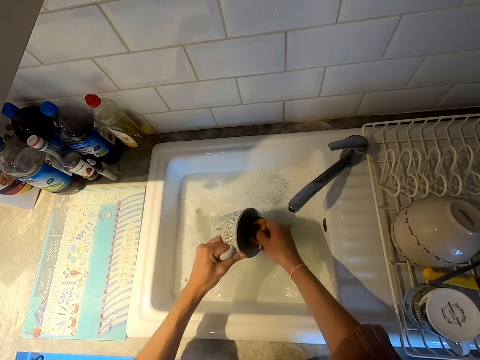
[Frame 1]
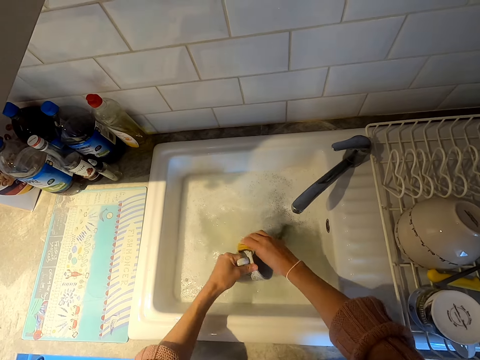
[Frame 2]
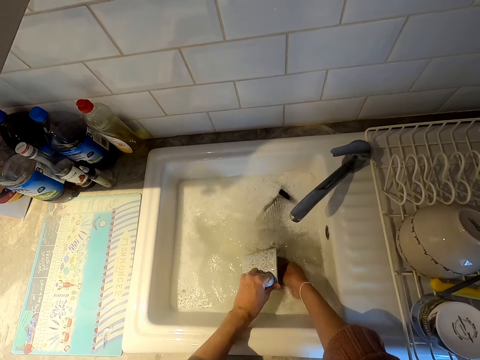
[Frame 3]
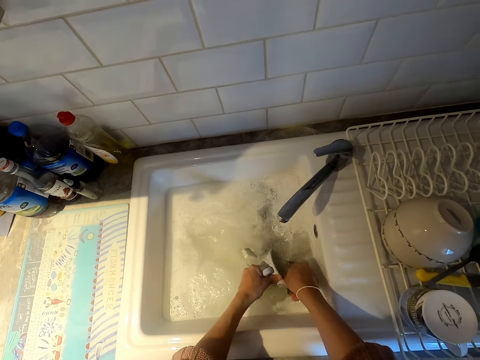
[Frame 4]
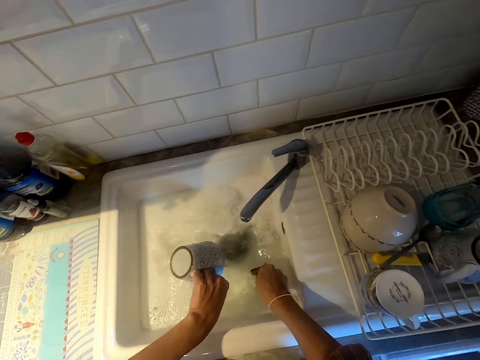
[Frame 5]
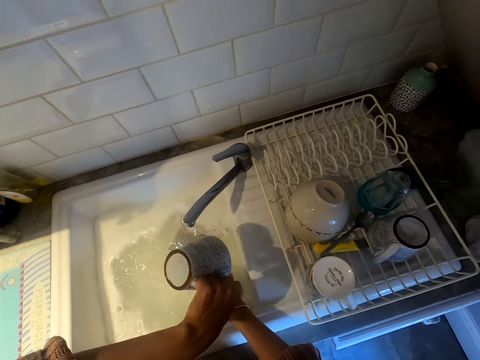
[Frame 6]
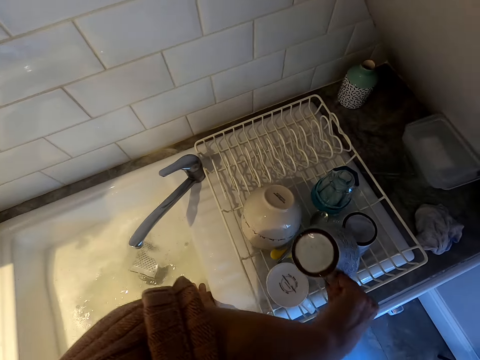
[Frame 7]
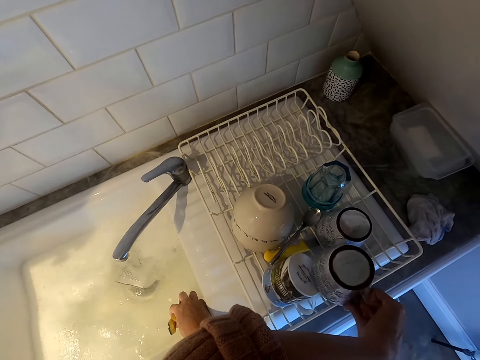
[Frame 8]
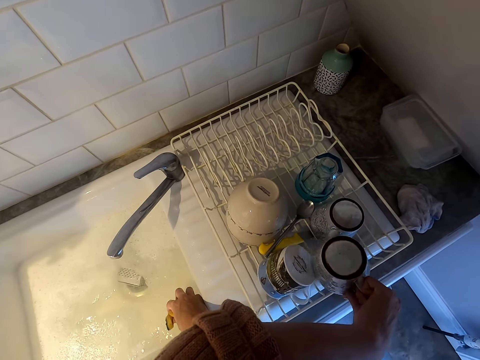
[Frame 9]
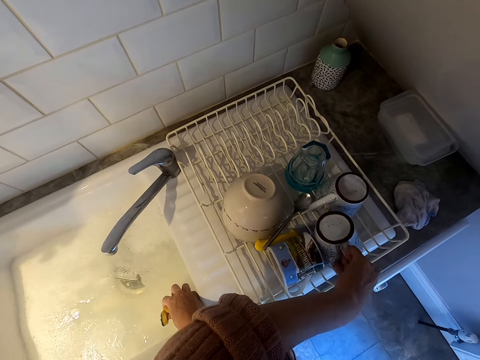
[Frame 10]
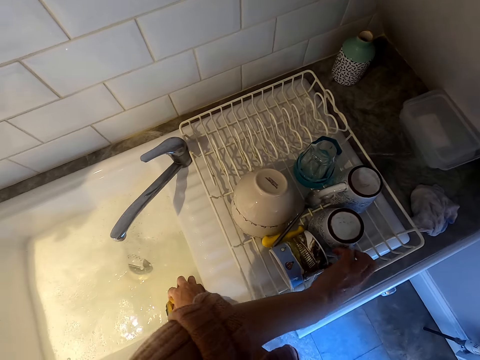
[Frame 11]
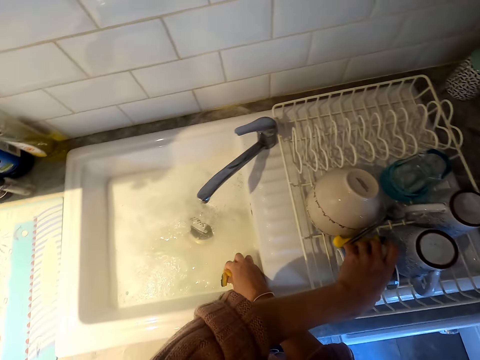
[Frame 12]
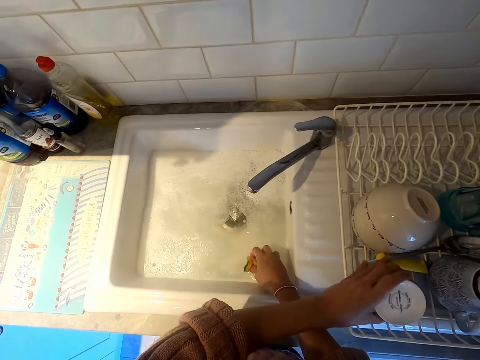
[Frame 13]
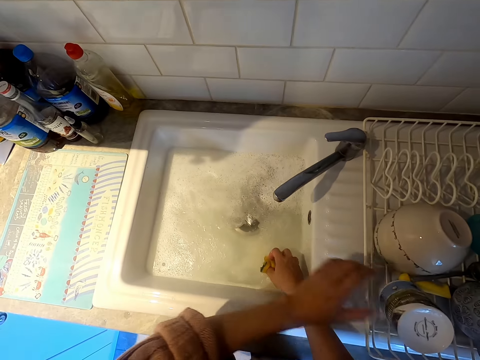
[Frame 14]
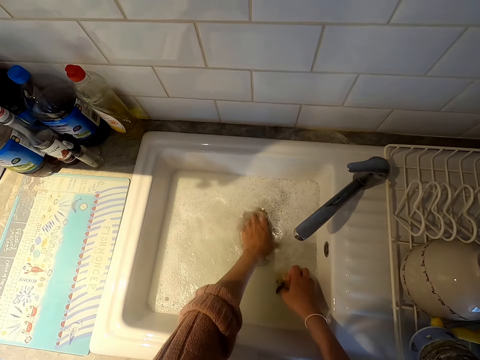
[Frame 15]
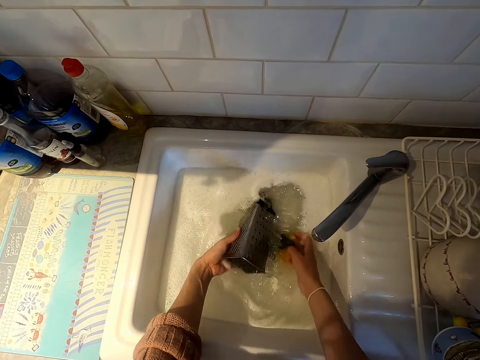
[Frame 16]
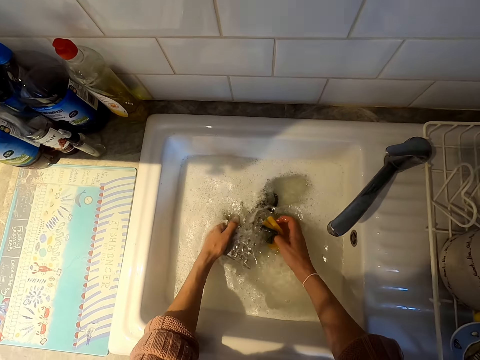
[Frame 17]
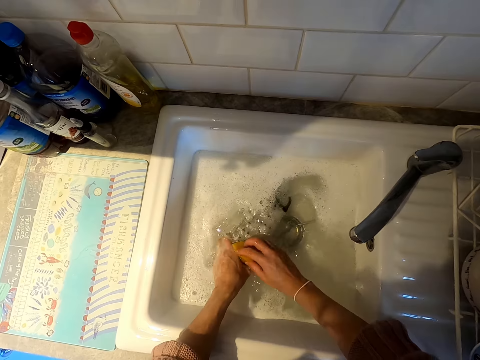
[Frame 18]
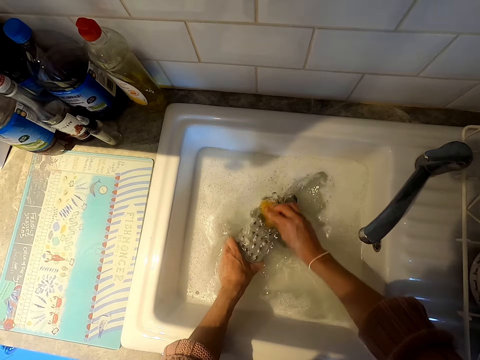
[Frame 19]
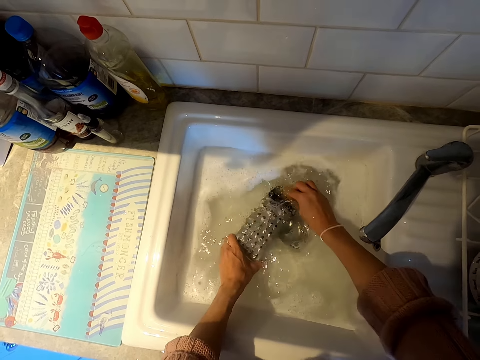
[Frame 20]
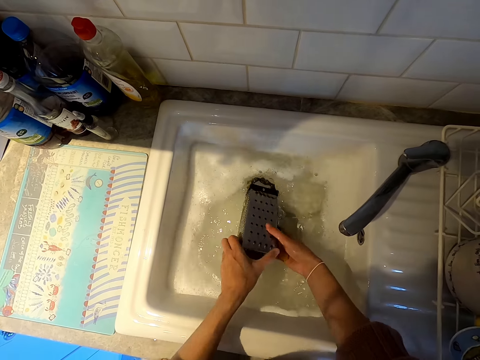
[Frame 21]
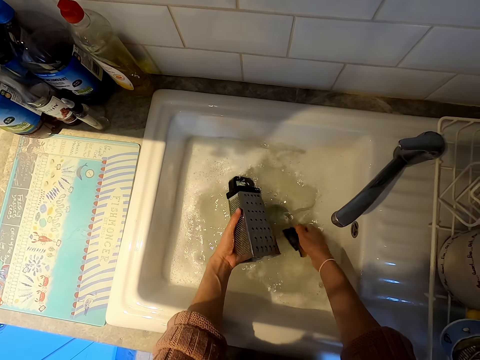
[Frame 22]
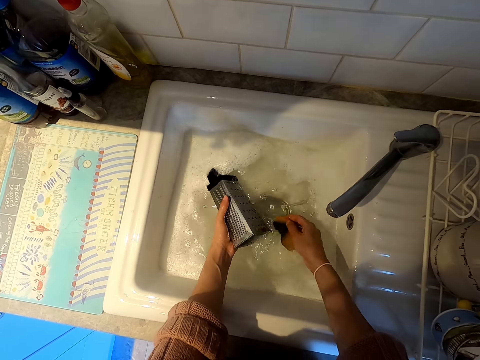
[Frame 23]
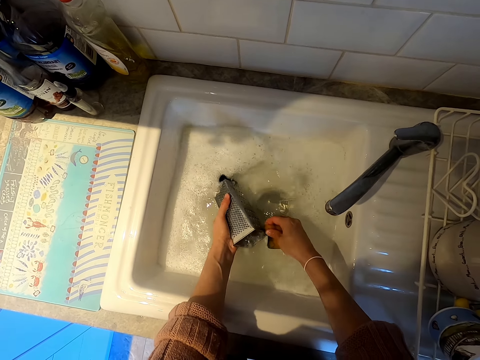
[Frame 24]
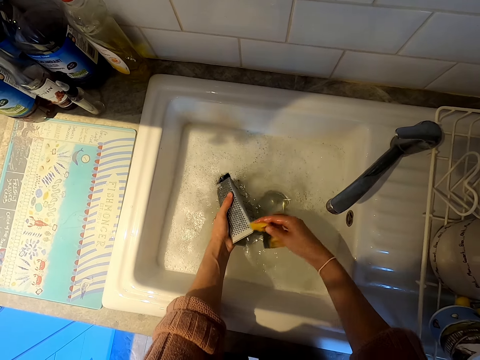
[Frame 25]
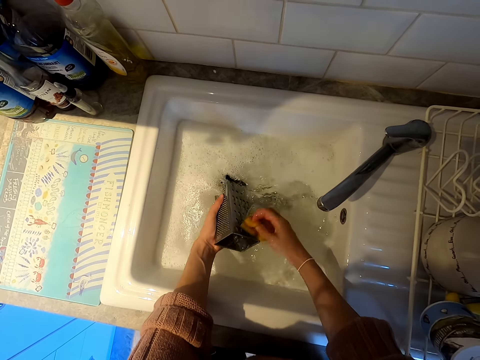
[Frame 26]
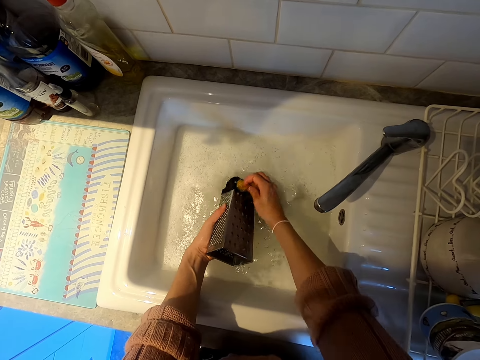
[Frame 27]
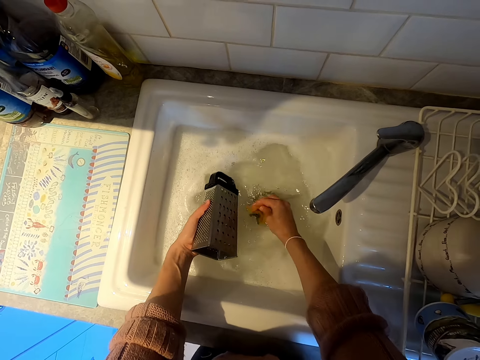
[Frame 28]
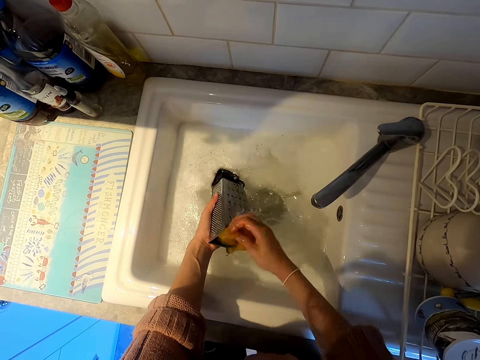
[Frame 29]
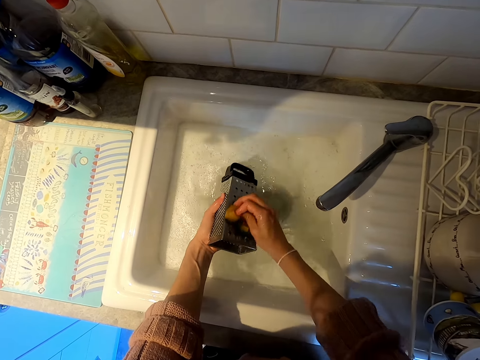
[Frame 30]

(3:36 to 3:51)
The camera wearer puts a cup in the dish rack. They wash a grater.

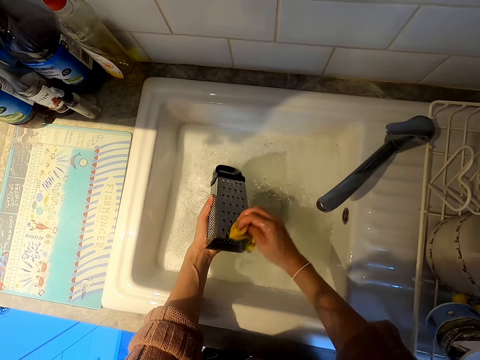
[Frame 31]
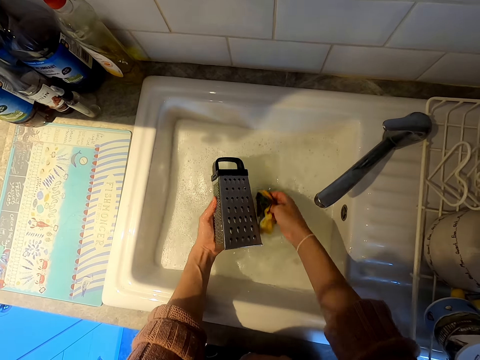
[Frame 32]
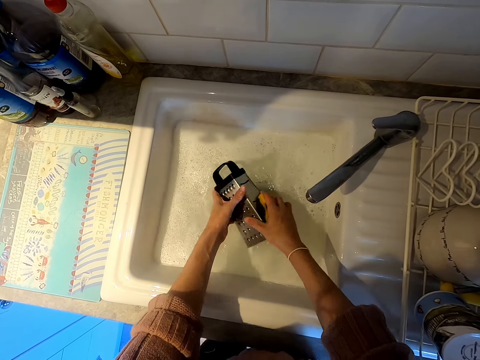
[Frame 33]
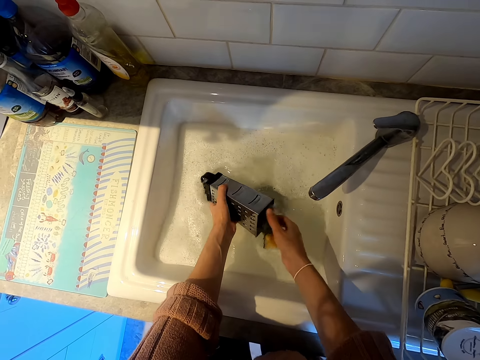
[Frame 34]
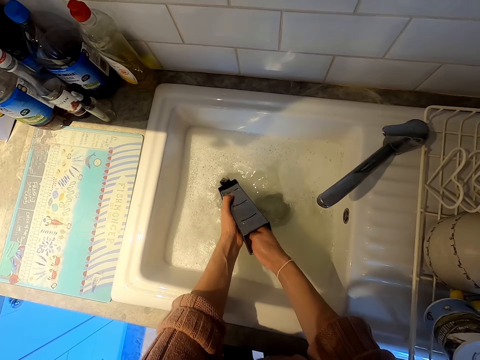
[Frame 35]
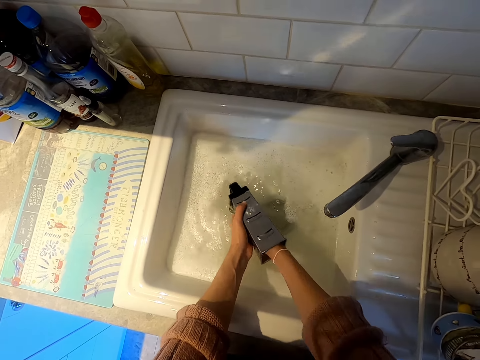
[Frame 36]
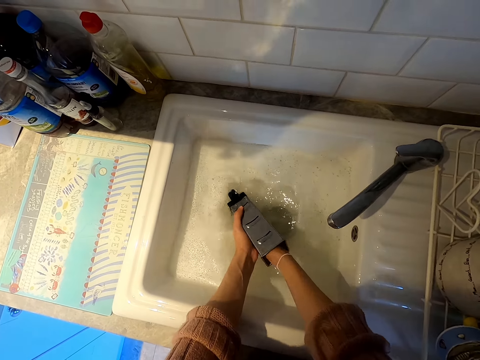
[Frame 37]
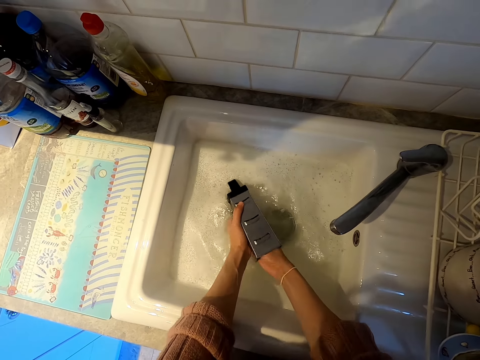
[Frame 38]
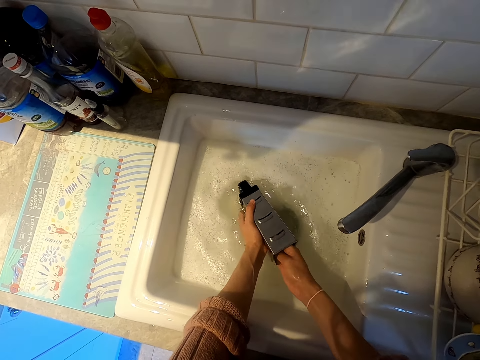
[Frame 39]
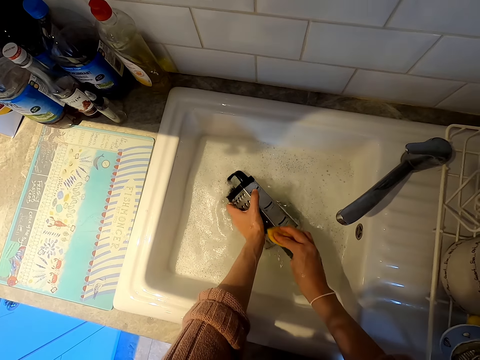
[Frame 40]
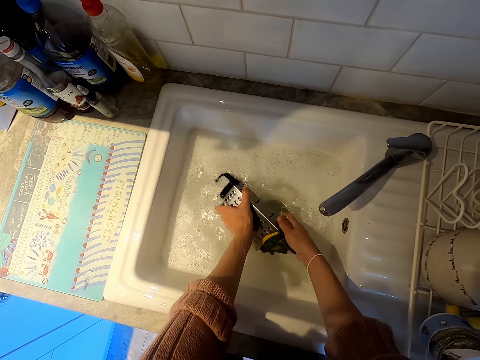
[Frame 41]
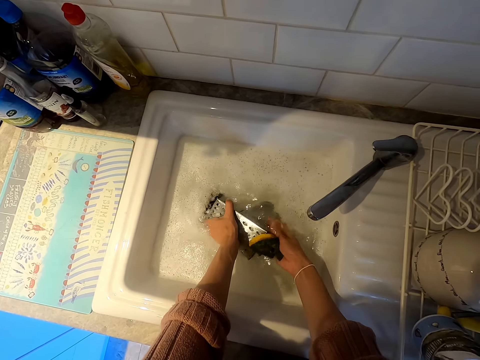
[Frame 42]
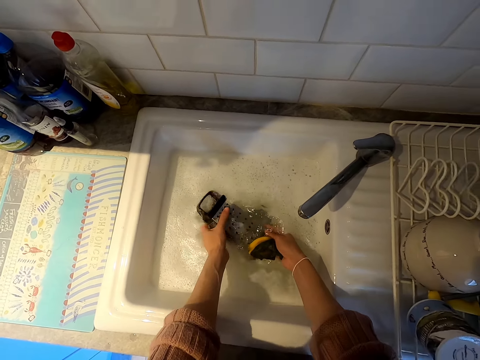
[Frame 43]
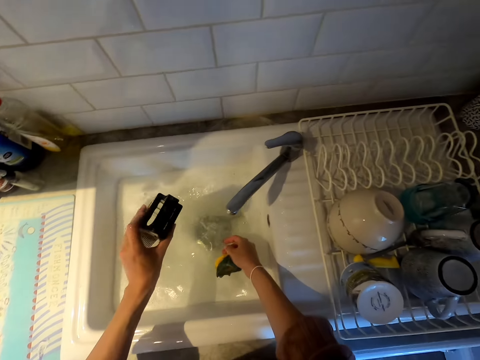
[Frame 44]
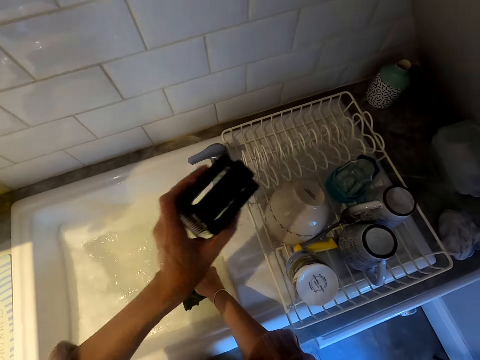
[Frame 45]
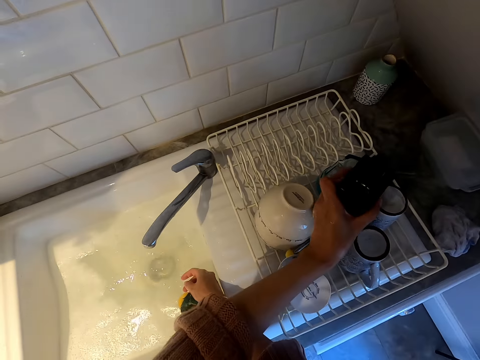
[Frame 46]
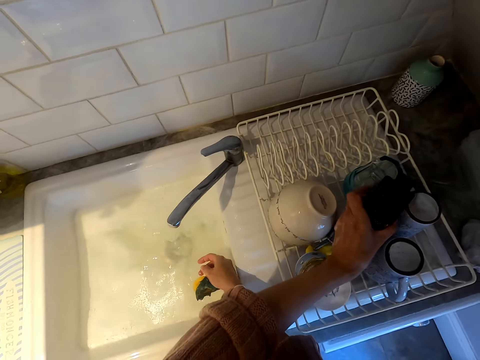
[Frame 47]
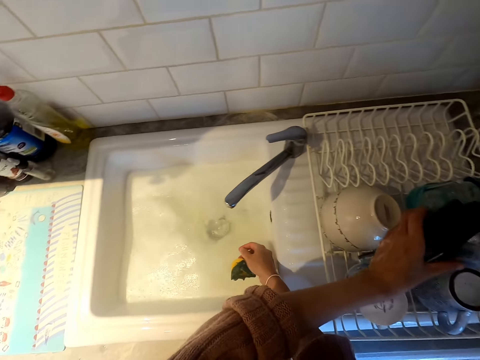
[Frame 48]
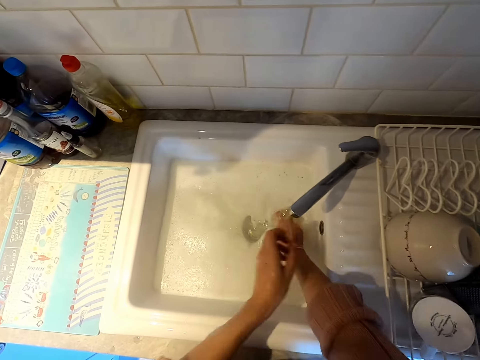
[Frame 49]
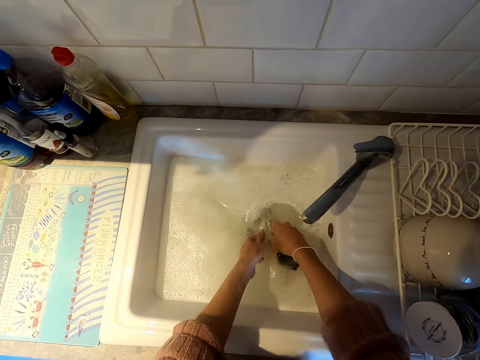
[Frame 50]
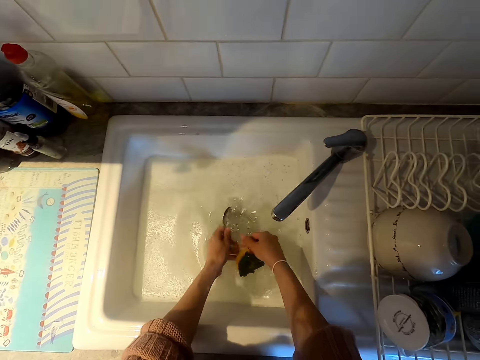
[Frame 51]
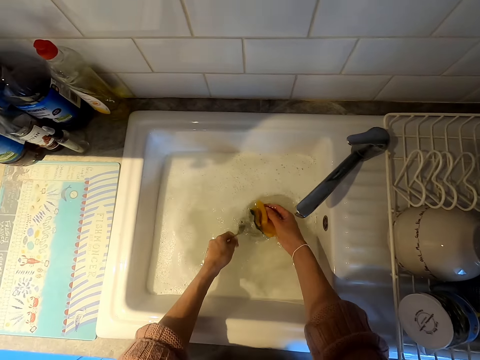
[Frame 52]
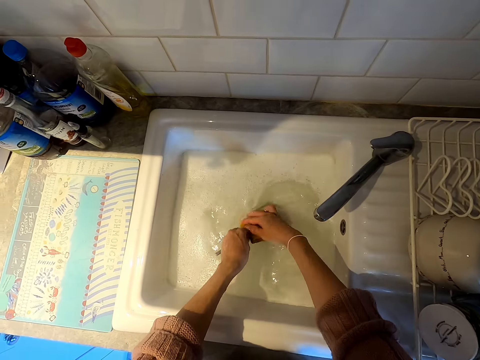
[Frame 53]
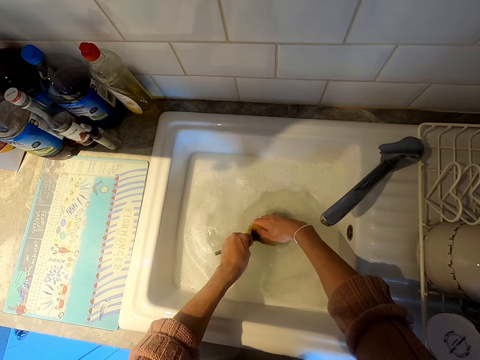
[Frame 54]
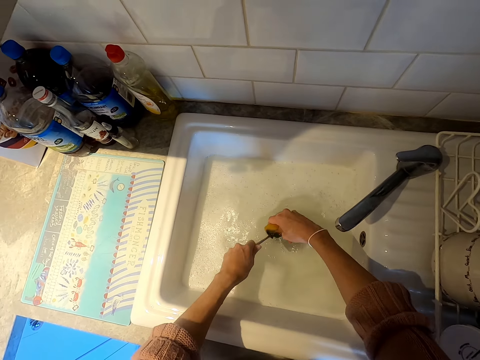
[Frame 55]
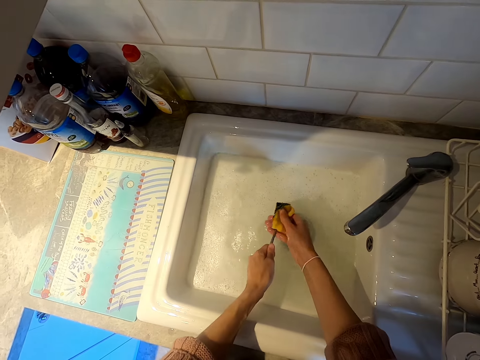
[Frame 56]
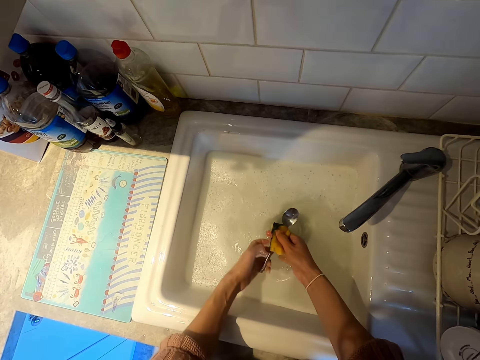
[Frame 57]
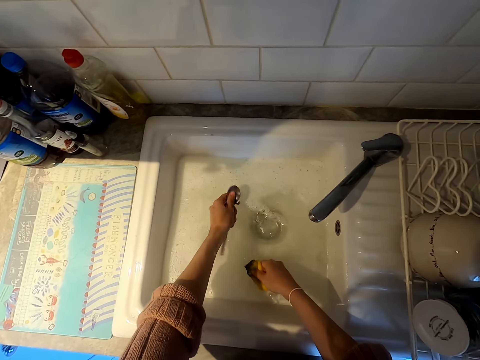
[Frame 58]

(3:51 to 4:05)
The camera wearer puts a grater in the dish rack. They wash a spoon.
